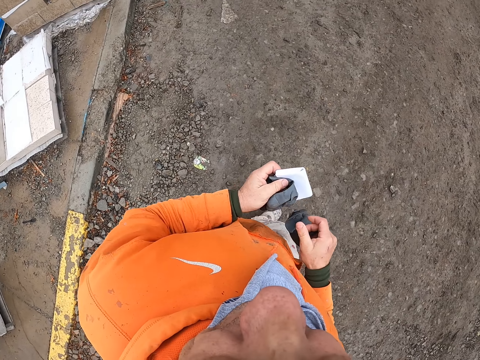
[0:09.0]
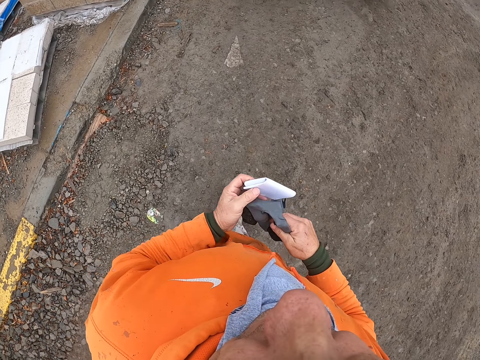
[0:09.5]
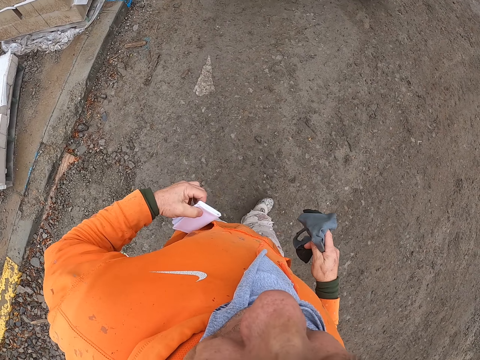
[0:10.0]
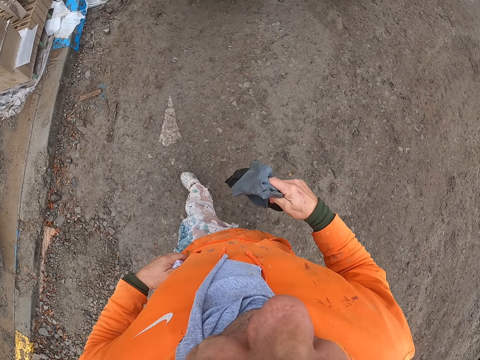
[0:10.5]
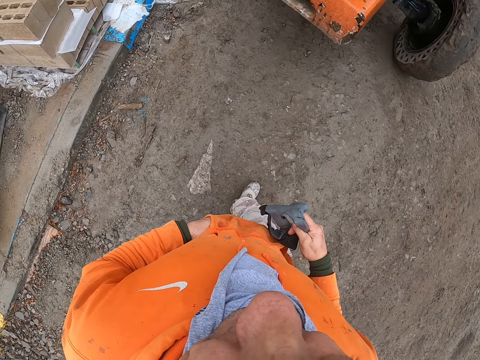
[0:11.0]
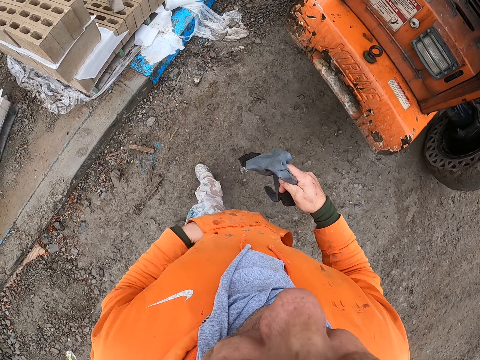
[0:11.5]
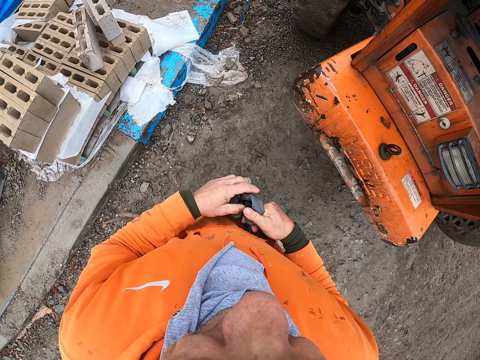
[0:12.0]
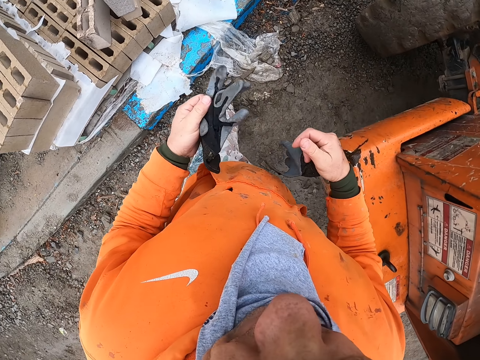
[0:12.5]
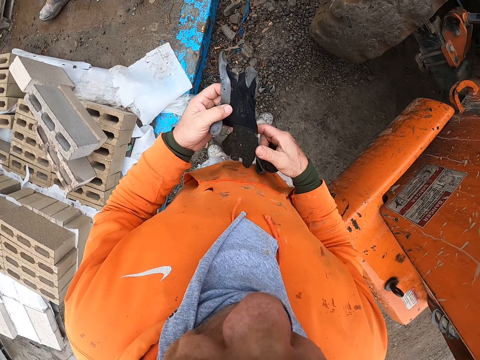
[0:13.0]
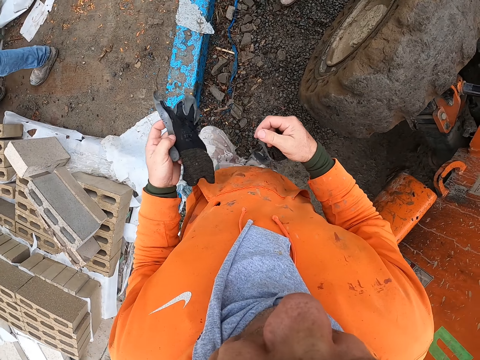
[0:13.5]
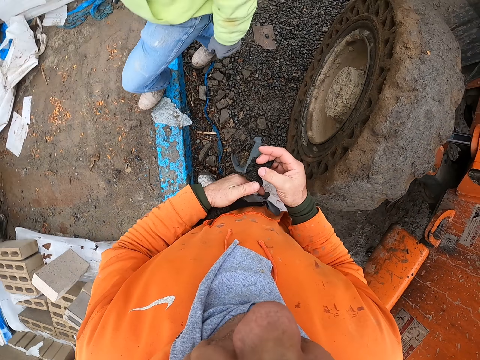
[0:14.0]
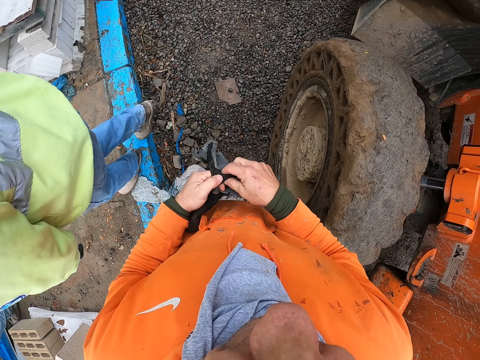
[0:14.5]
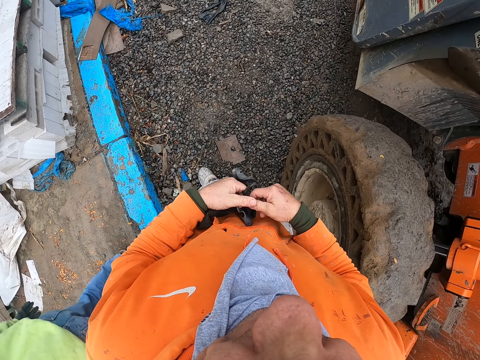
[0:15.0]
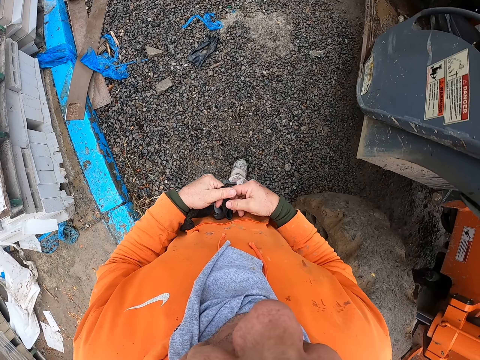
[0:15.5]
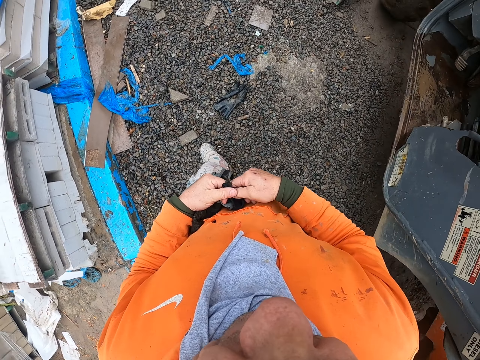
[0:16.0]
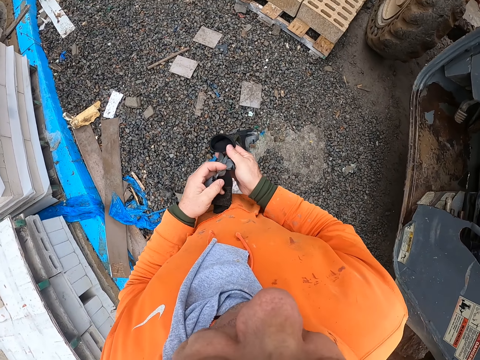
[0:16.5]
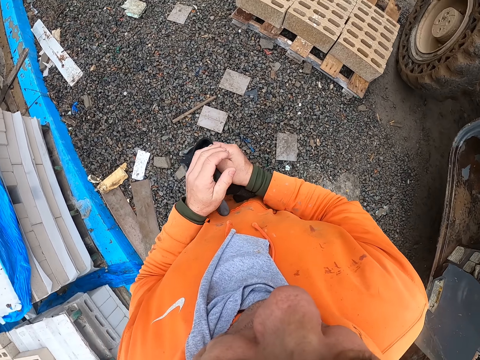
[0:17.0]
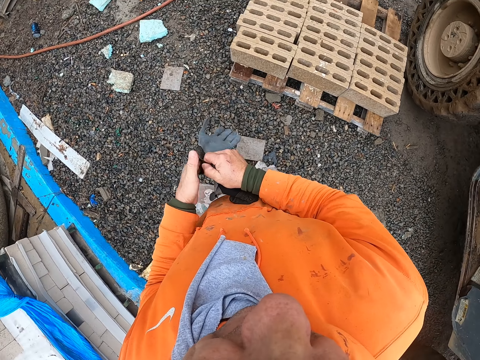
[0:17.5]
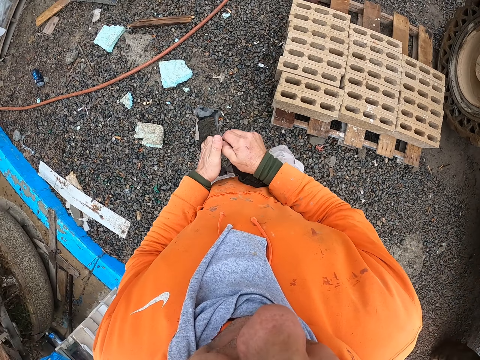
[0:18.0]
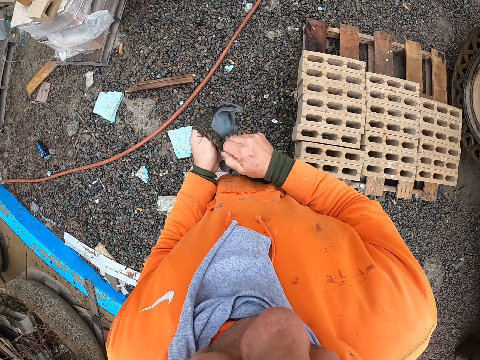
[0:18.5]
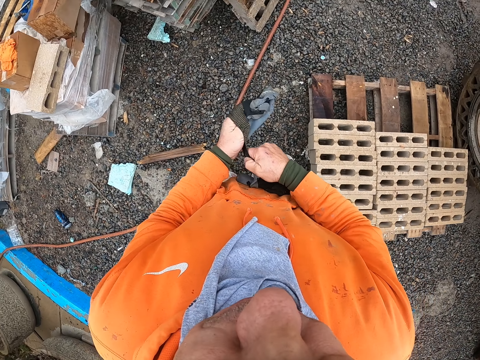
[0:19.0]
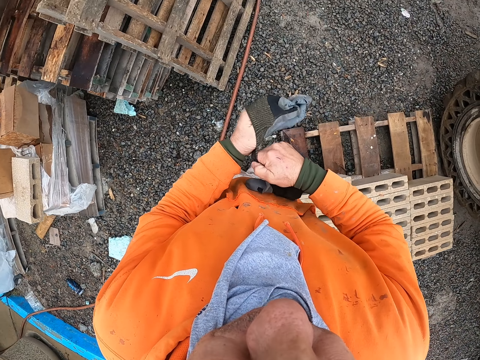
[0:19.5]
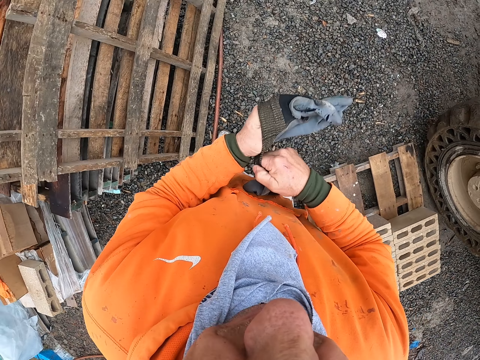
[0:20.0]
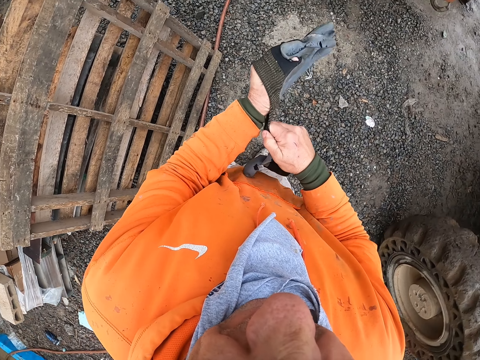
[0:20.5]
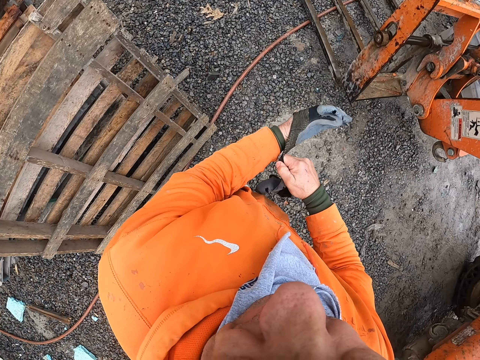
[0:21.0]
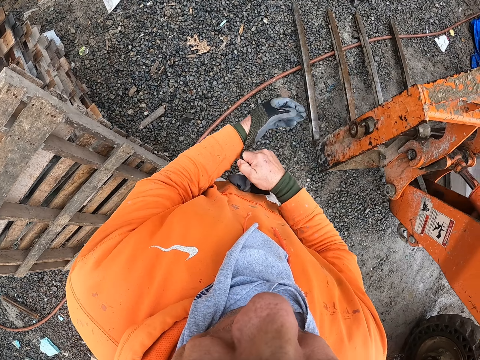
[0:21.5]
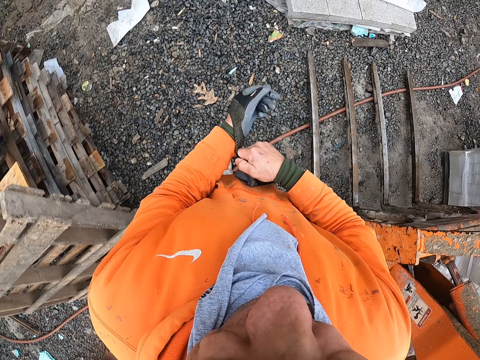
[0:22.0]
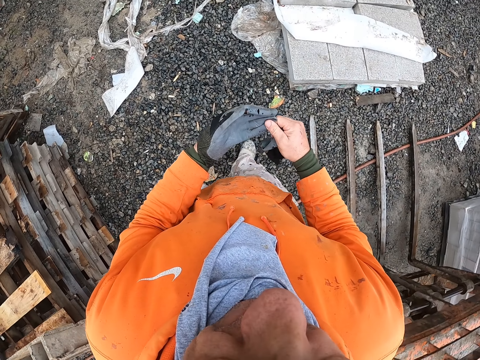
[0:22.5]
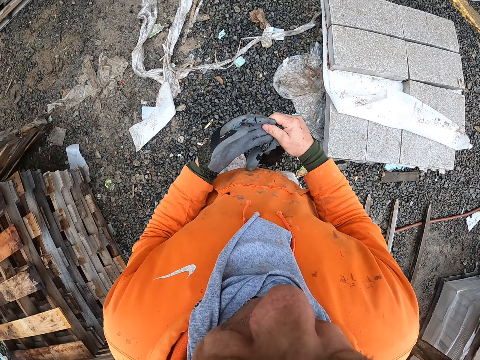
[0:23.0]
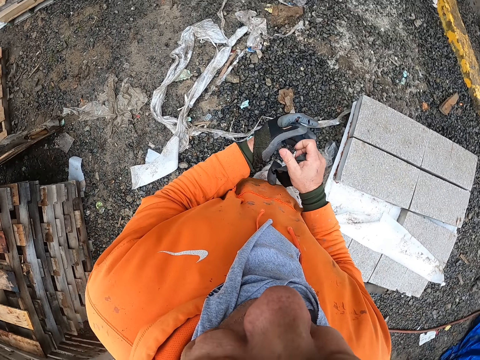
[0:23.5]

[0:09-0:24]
The camera wearer puts paper in the pocket. They walk in the construction site. A man walks in the yard. The camera wearer walks in the yard. They wear gloves and walk in the construction site.

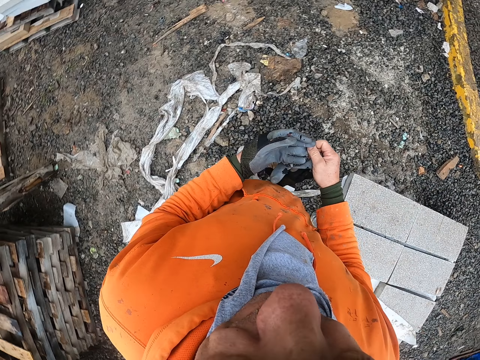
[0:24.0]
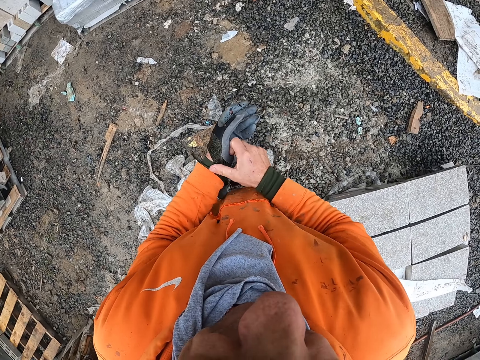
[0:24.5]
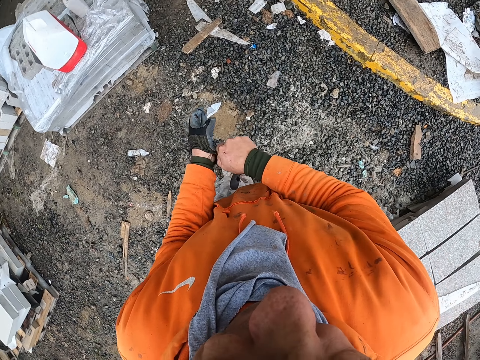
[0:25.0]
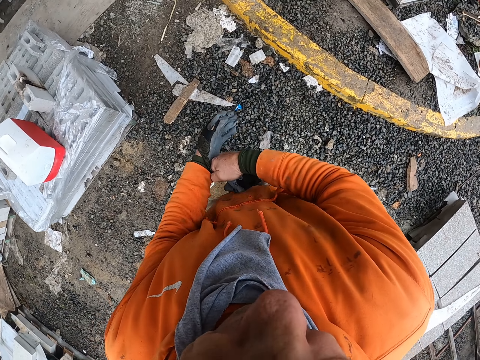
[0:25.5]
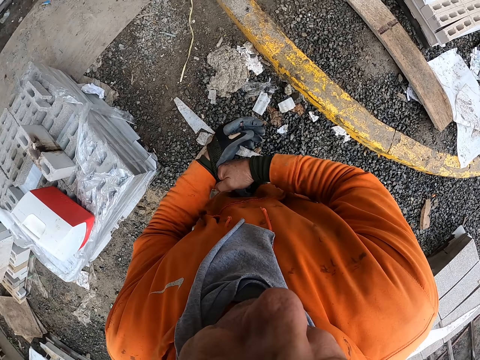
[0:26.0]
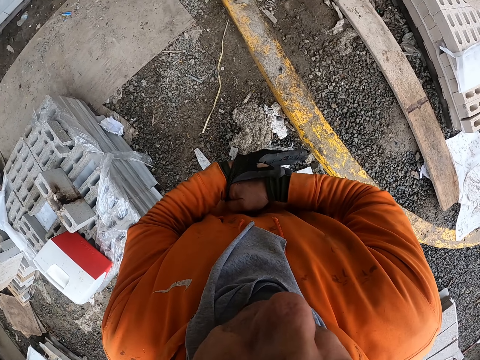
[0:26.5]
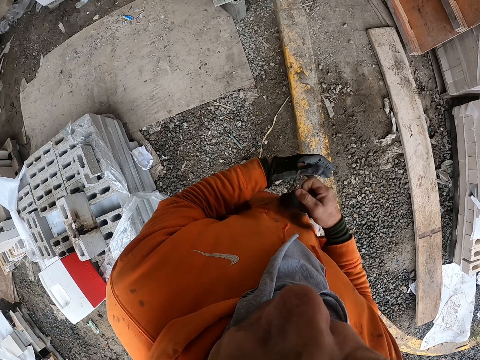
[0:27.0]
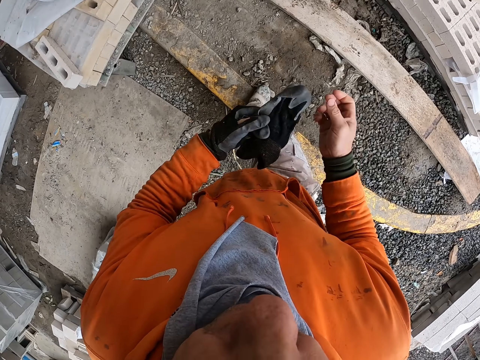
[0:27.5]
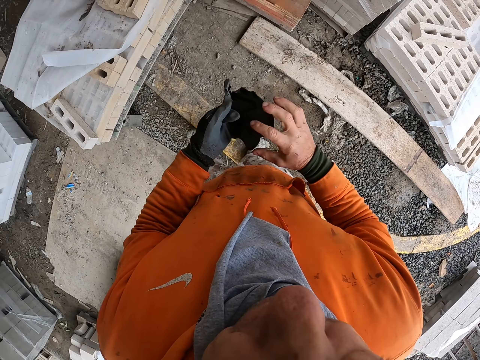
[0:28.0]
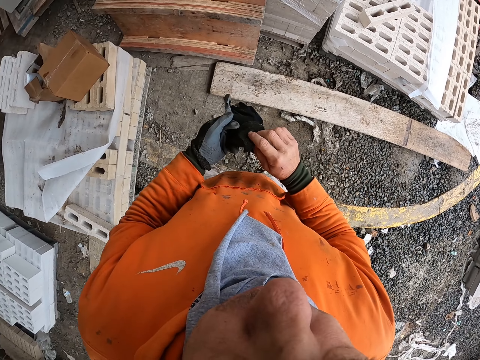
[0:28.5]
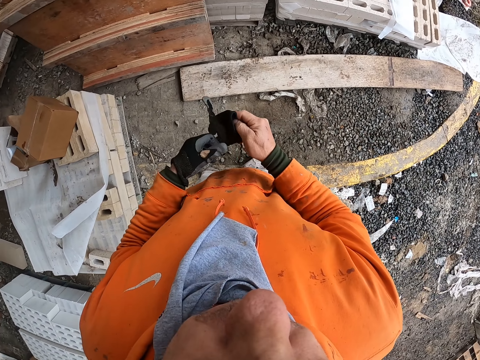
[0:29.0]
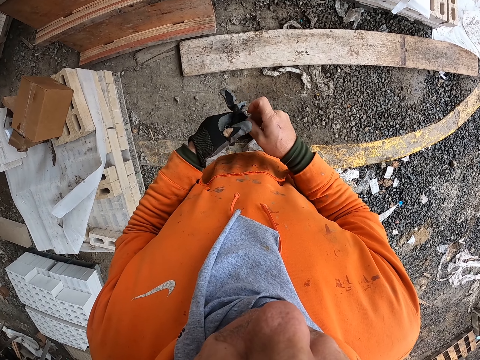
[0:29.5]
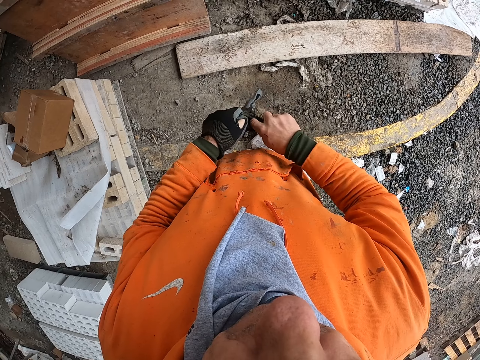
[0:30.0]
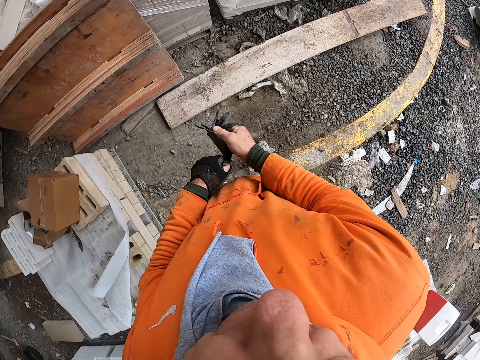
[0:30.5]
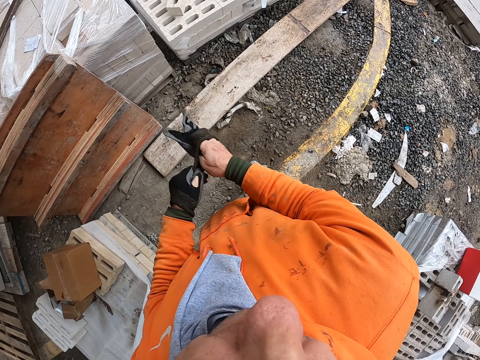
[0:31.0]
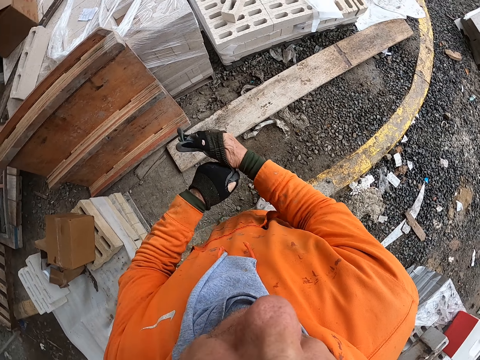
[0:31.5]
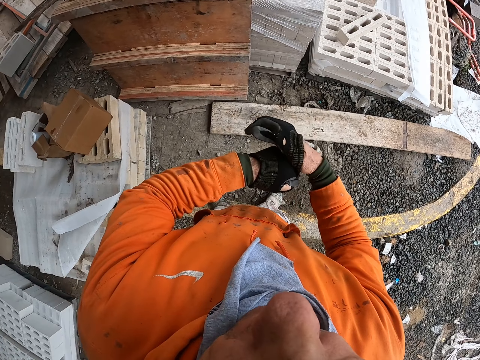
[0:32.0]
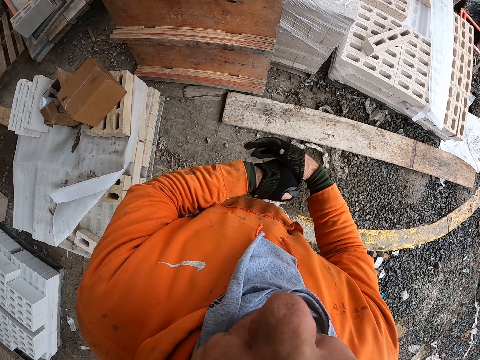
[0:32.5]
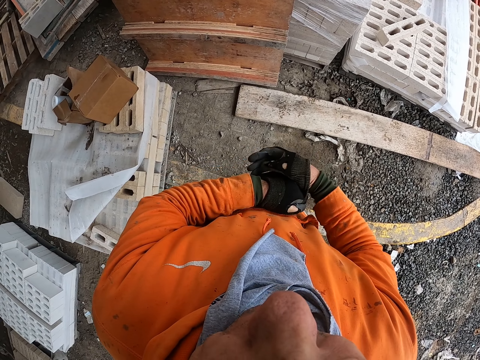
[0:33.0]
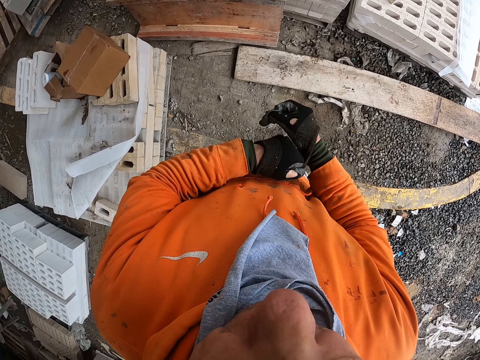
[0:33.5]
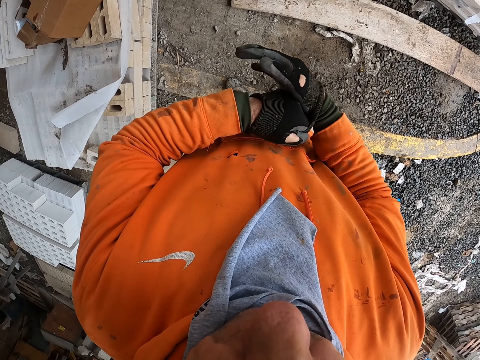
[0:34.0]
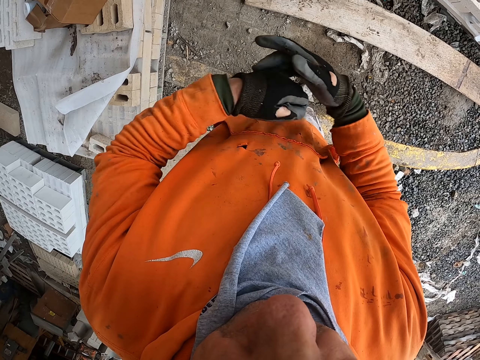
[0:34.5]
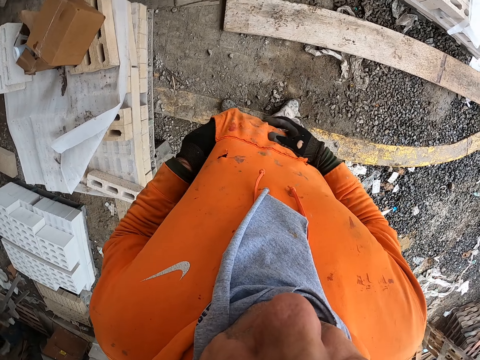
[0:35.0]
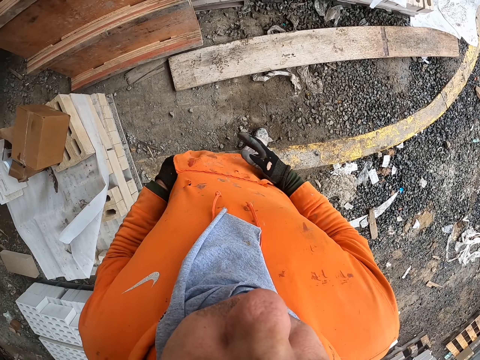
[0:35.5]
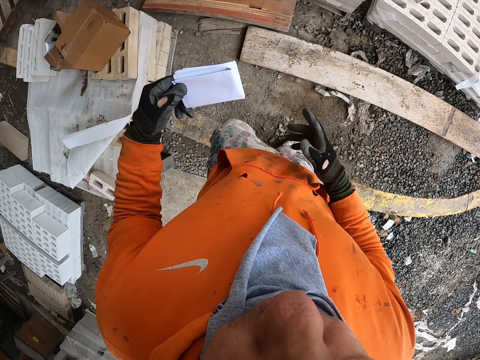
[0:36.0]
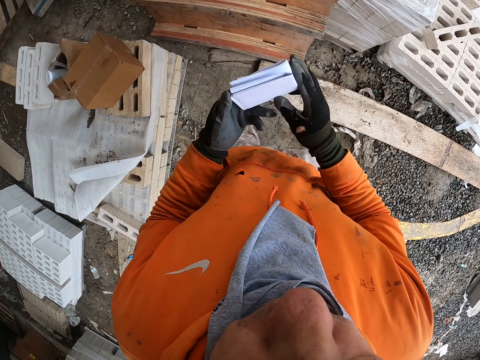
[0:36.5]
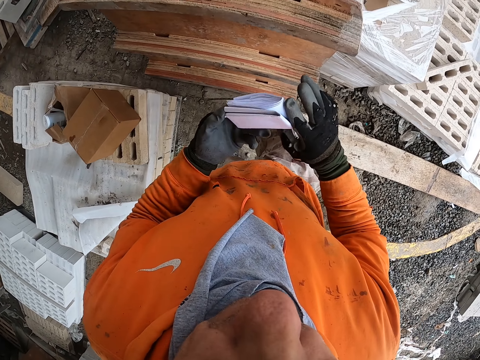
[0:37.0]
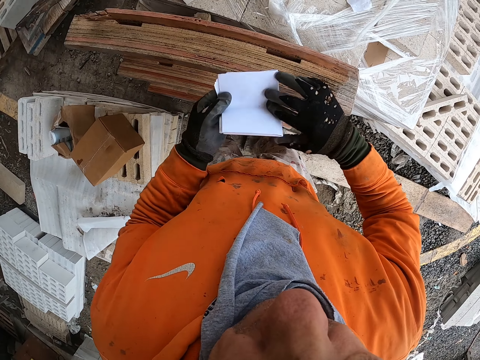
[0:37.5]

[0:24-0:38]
The camera wearer stands in the construction site. He wears gloves. He removes papers from his pocket.
